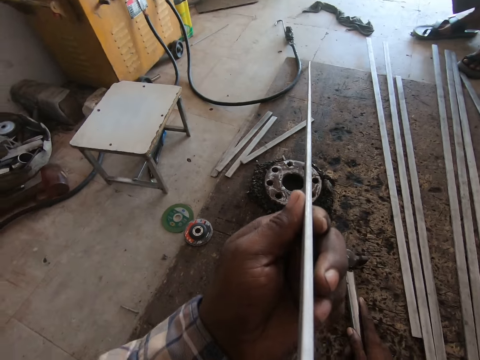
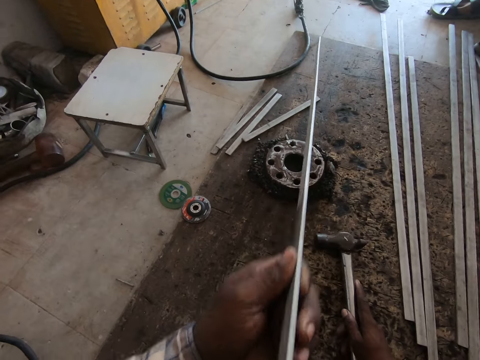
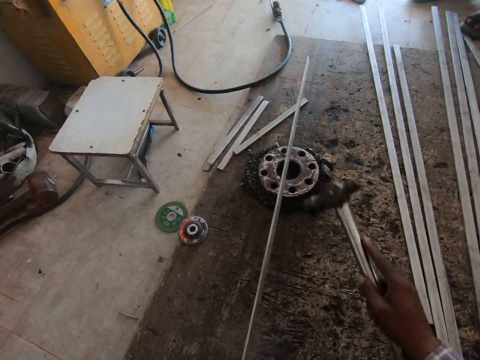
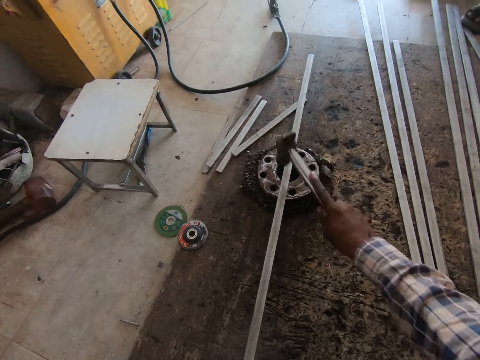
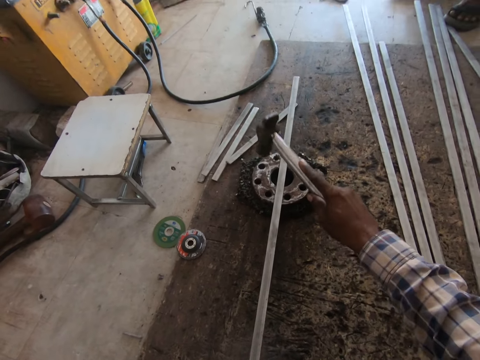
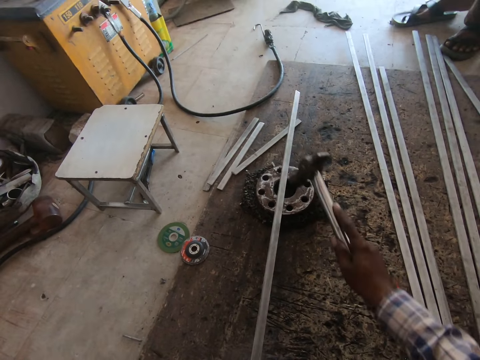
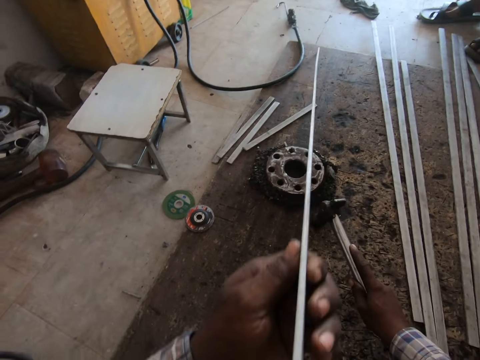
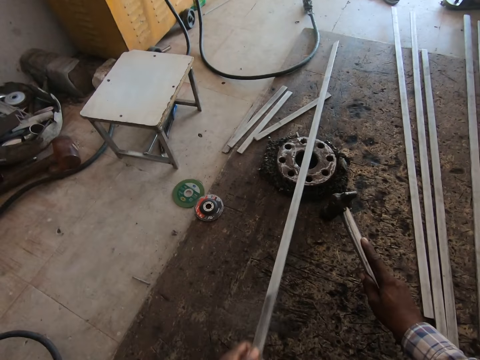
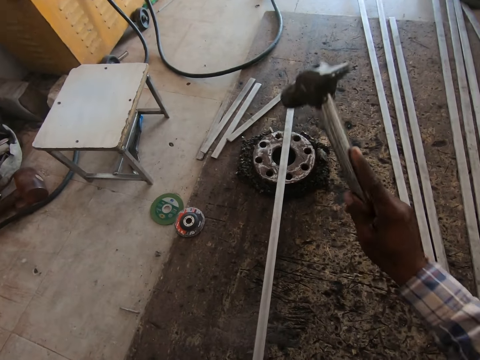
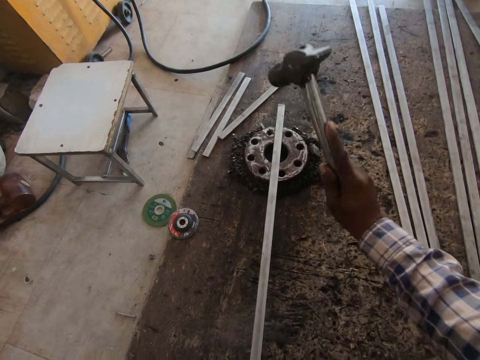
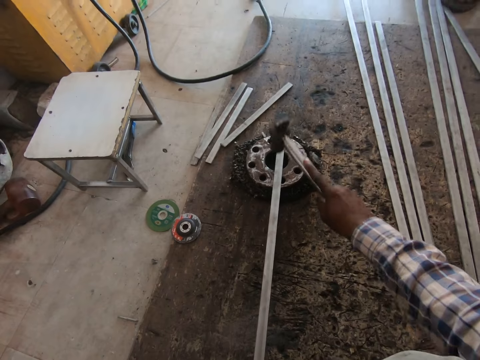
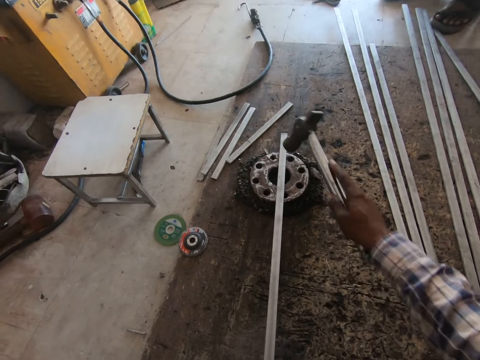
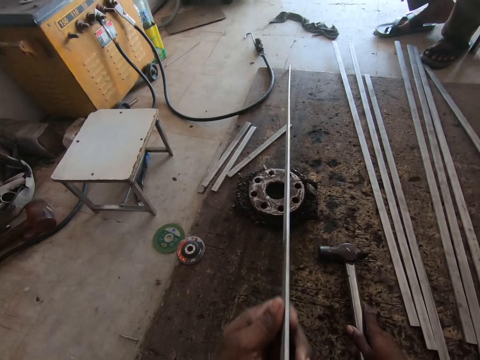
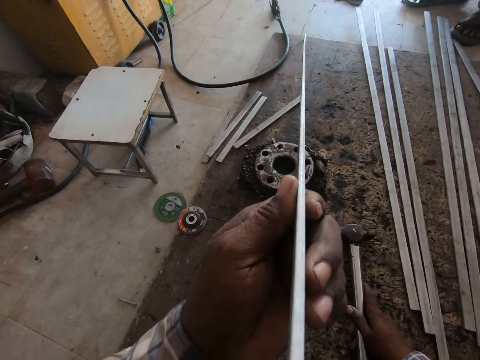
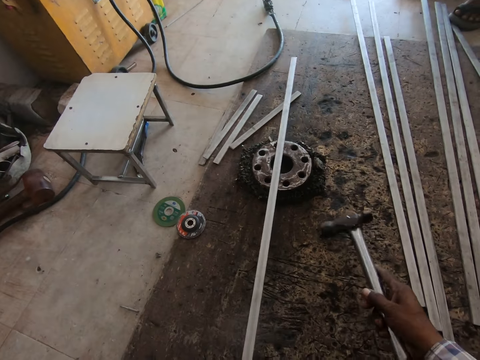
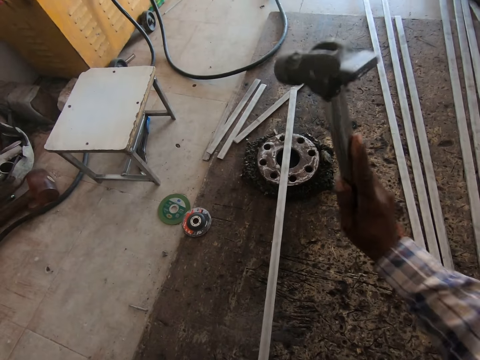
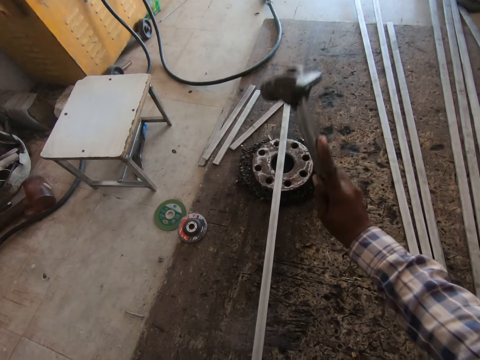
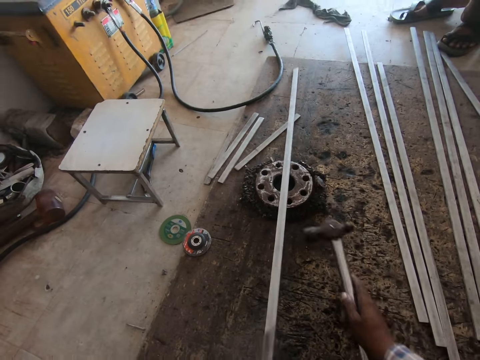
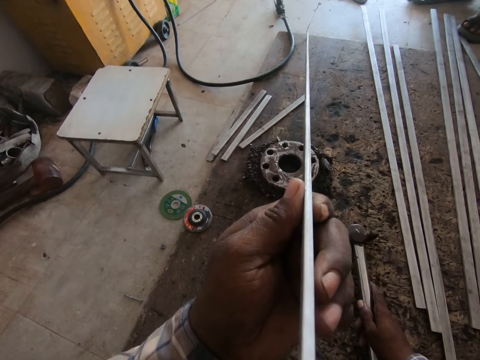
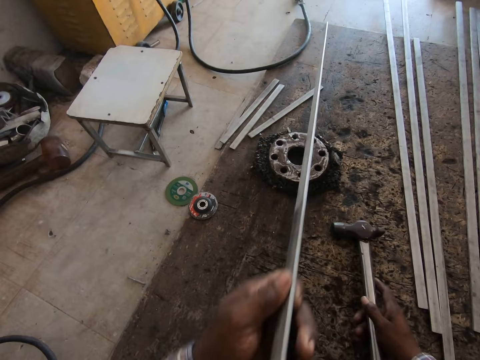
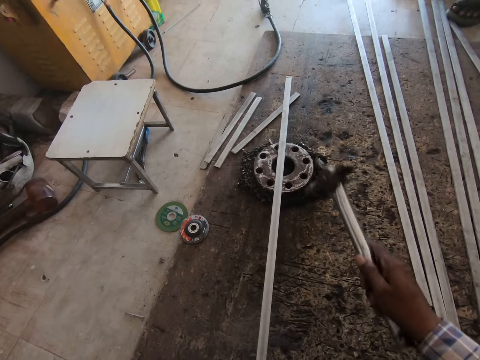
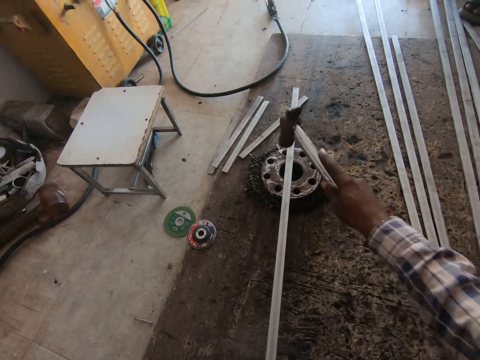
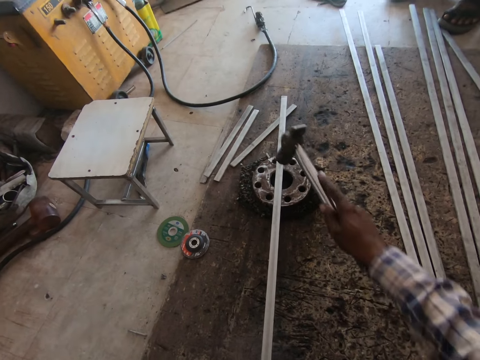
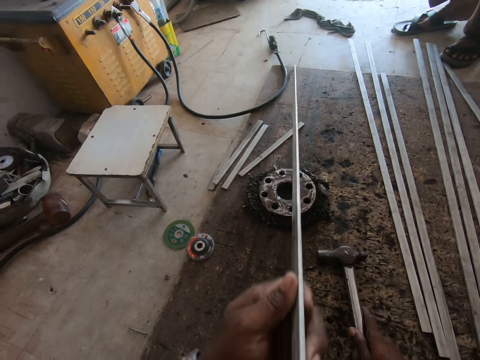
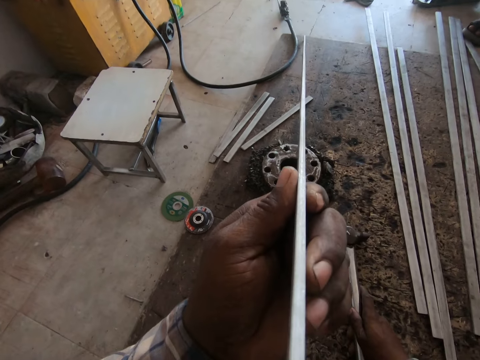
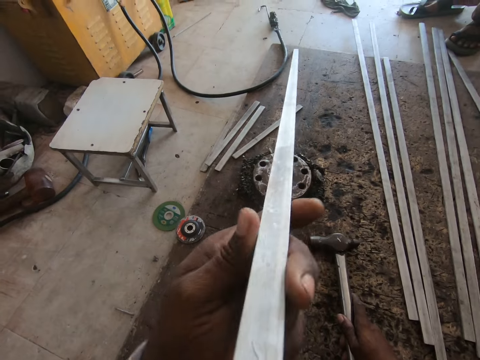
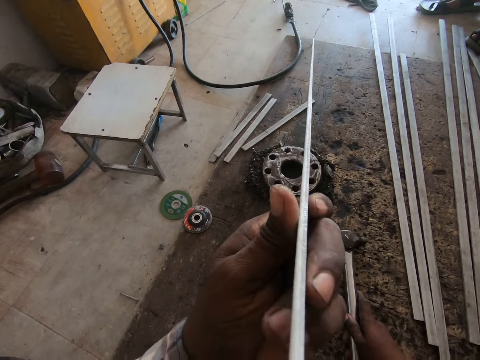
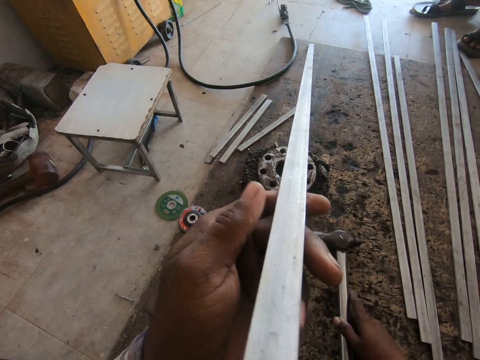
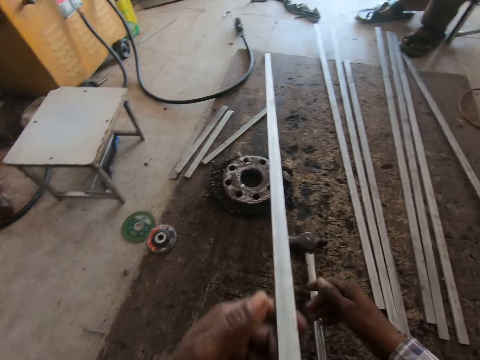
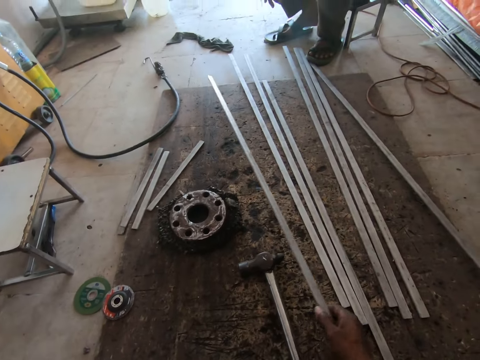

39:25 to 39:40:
The camera wearer drops the hammer. They adjust the metal. They pick up the hammer. They hit the metal rod. They drop the hammer. They adjust the metal. They pick up the hammer. They hit the metal rod. They drop the hammer. They adjust the metal. They pick up the hammer. They hit the metal rod. They drop the hammer. They adjust the metal. They pick up the hammer. They hit the metal rod. They drop the hammer. They adjust the metal. They turn the metal rod.

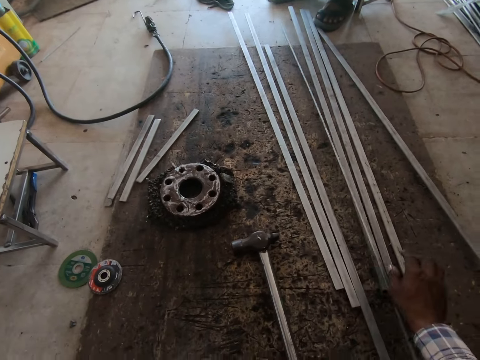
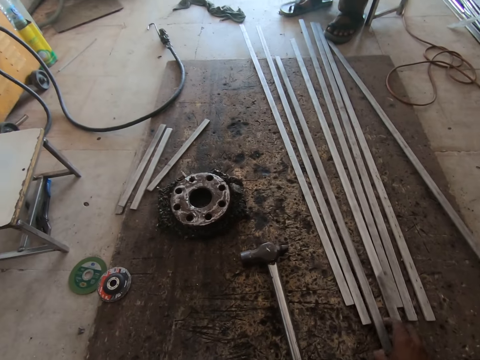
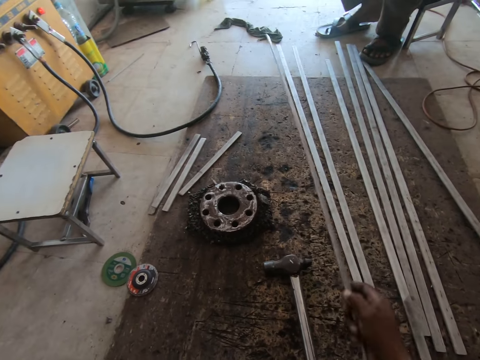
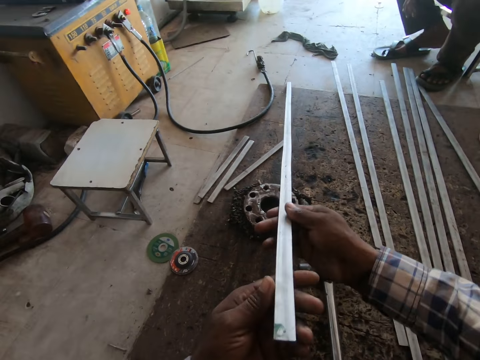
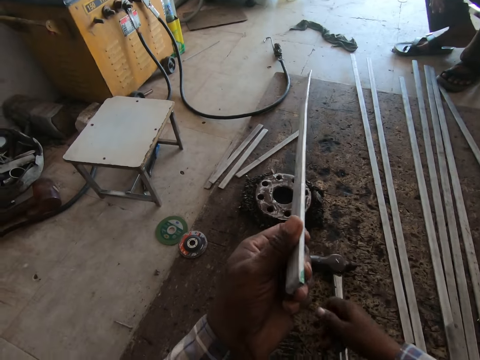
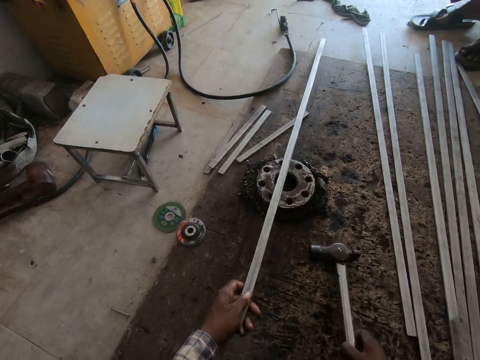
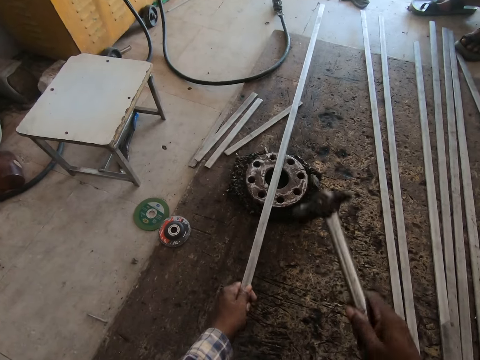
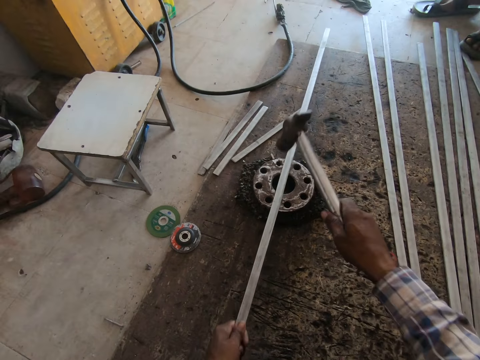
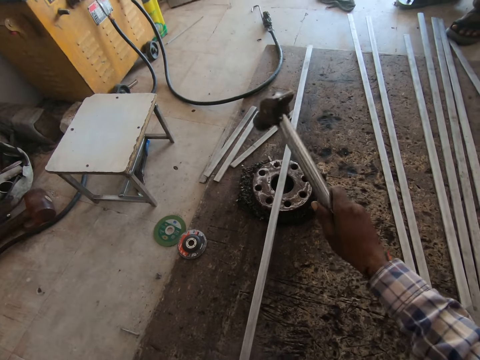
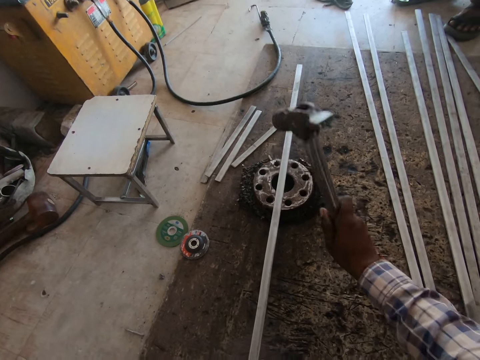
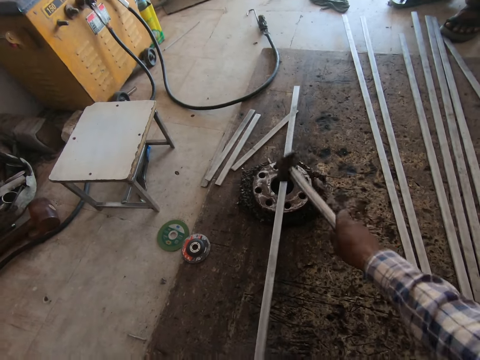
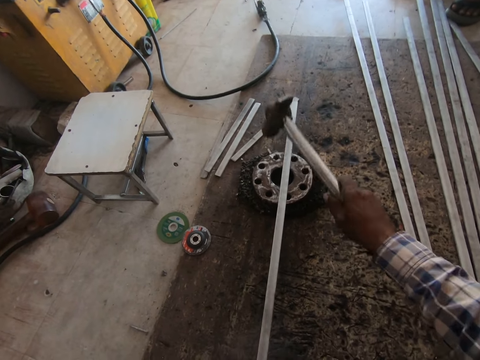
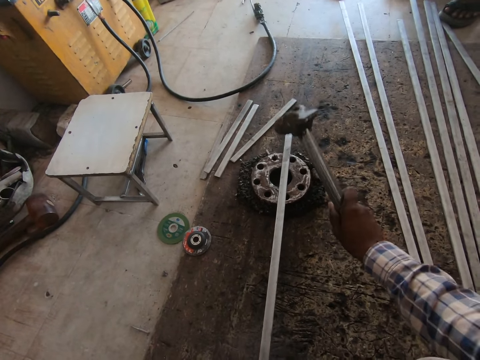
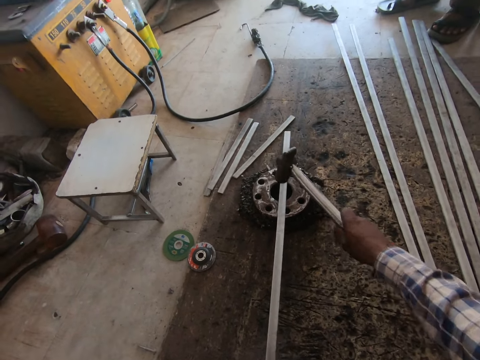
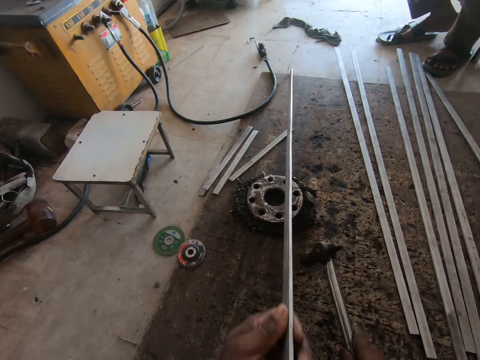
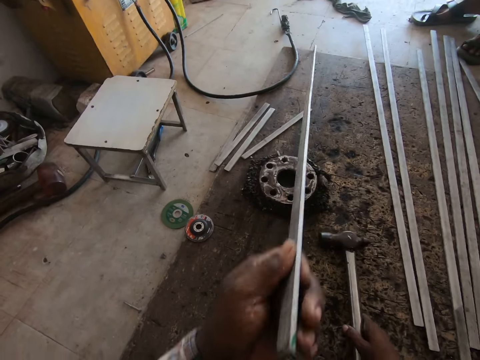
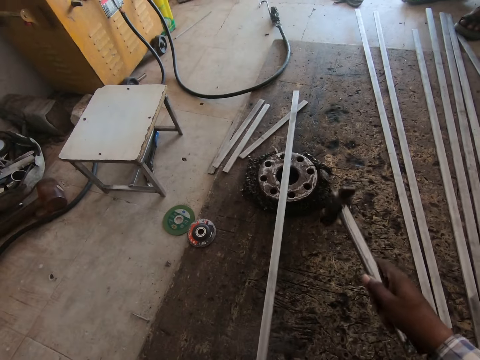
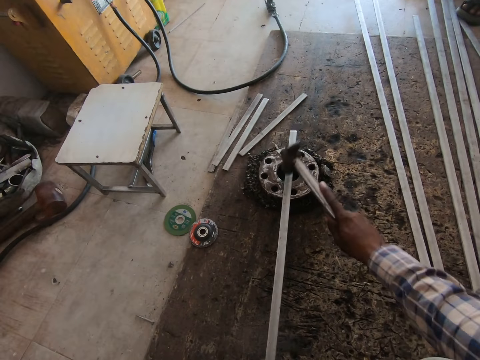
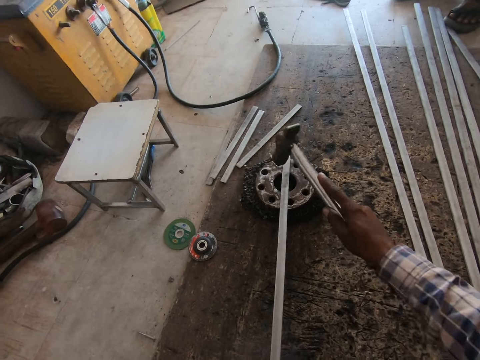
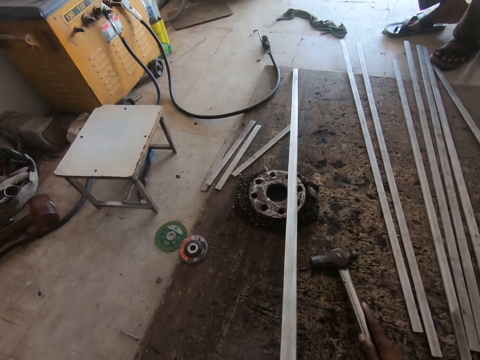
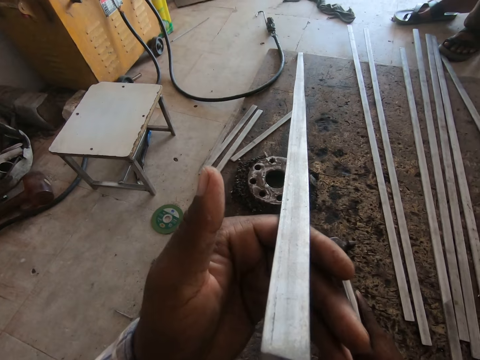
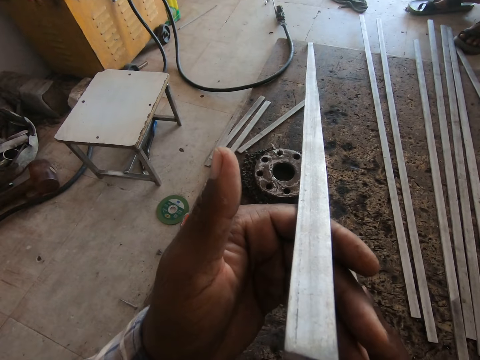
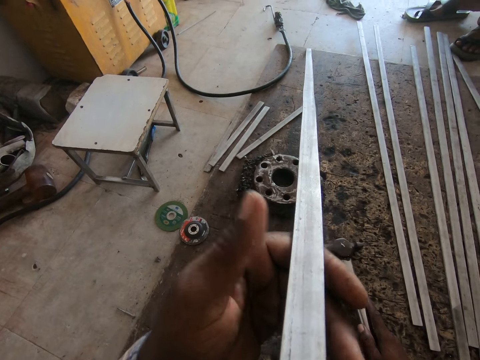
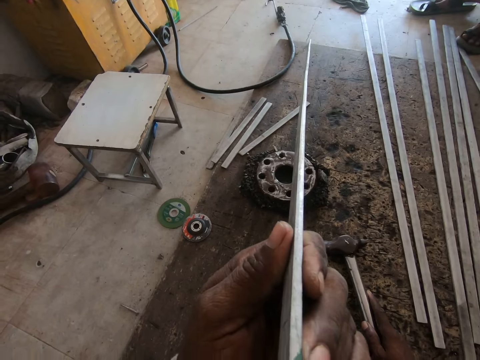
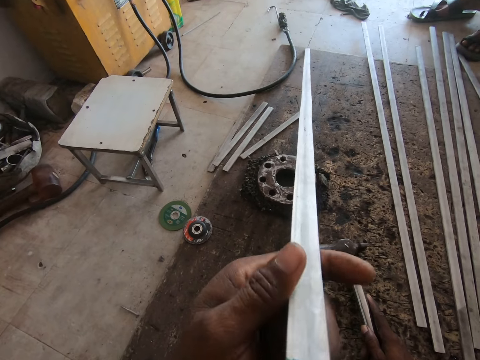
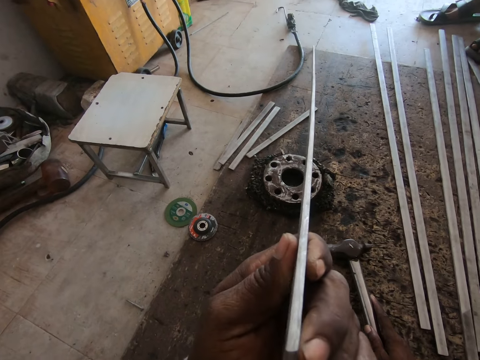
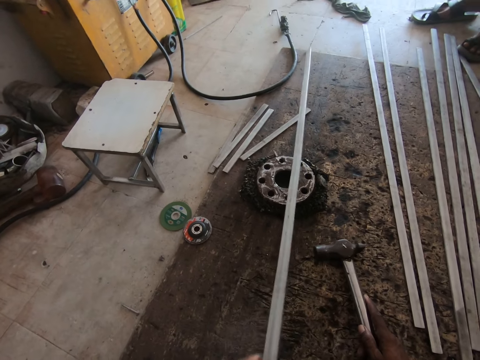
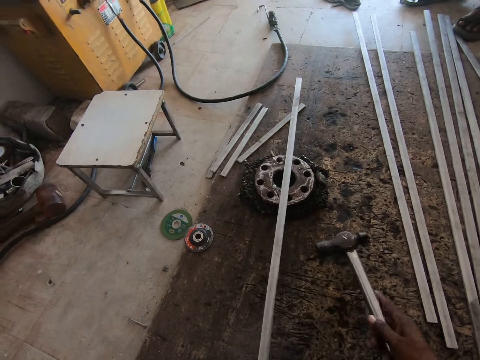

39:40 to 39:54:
The camera wearer drops the metal rod on the floor. They take a metal rod. They adjust the metal. They take the hammer. They hit the metal rod. They drop the hammer. They adjust the metal. They pick up the hammer. They hit the metal rod. They drop the hammer. They adjust the metal. They turn the metal rod.
